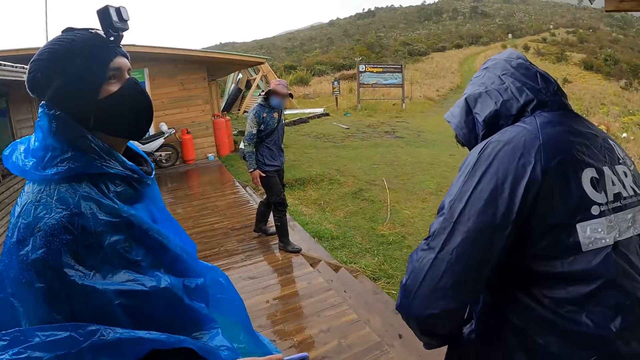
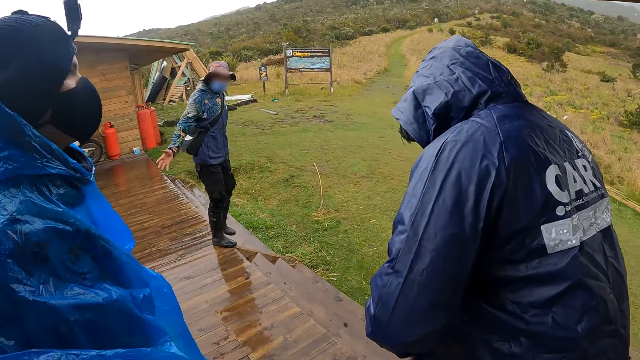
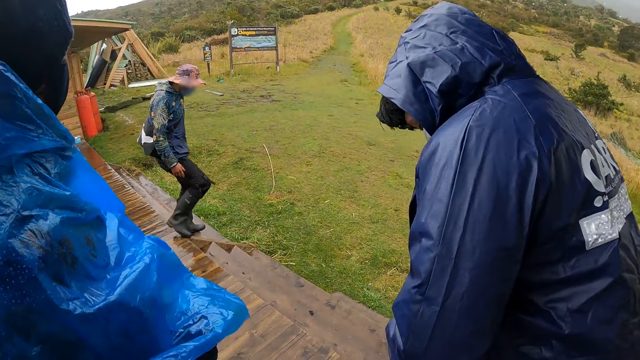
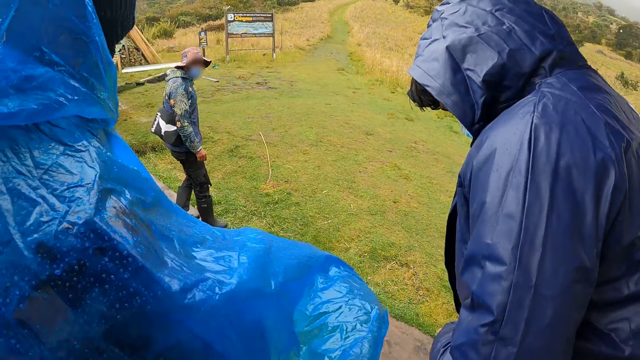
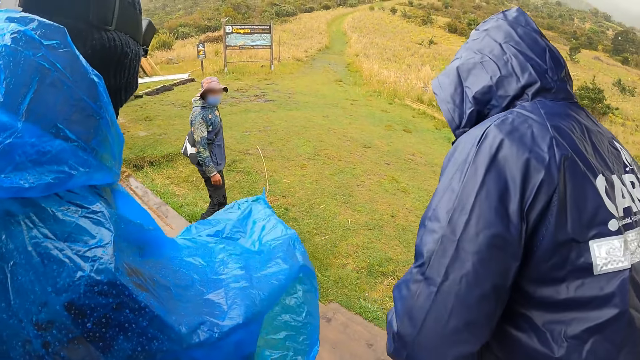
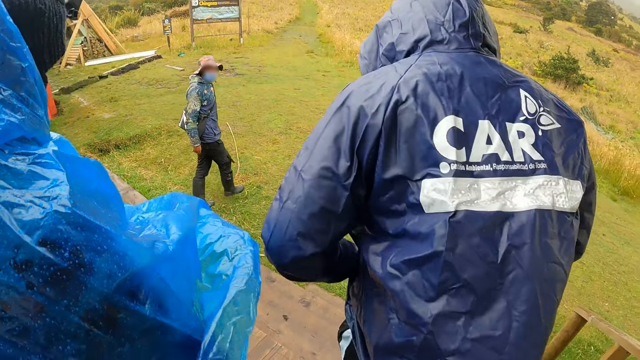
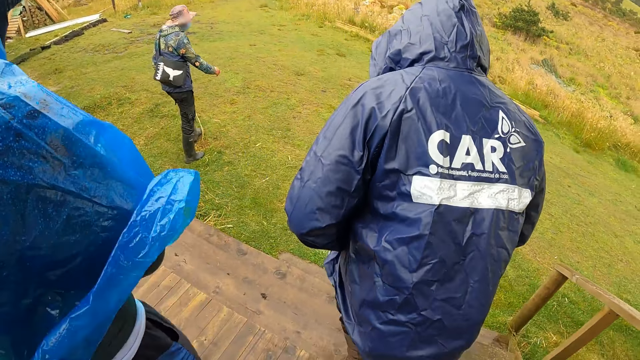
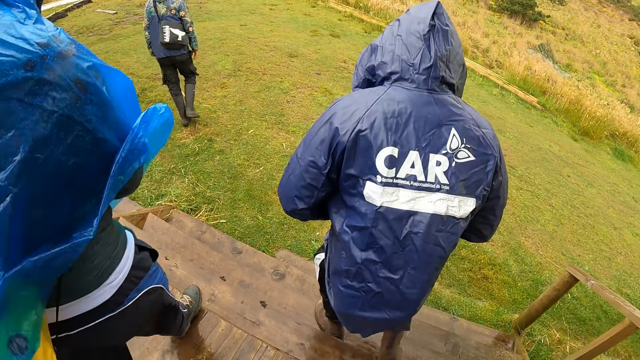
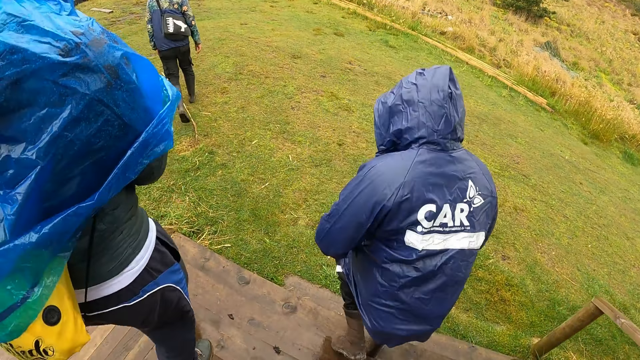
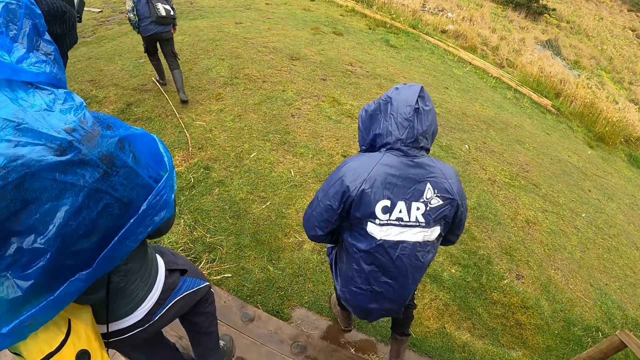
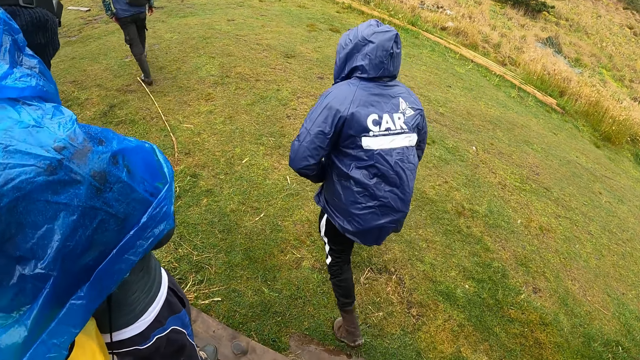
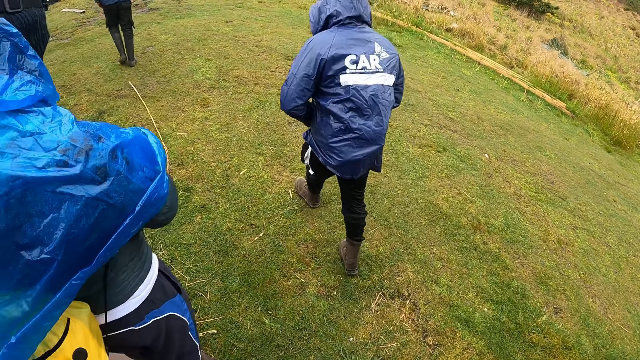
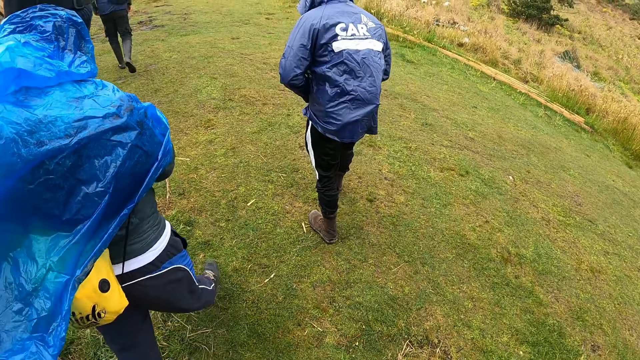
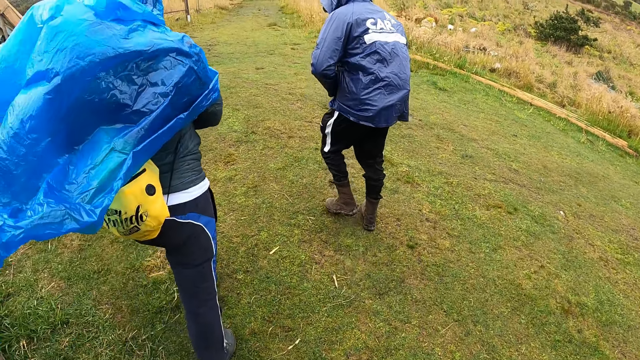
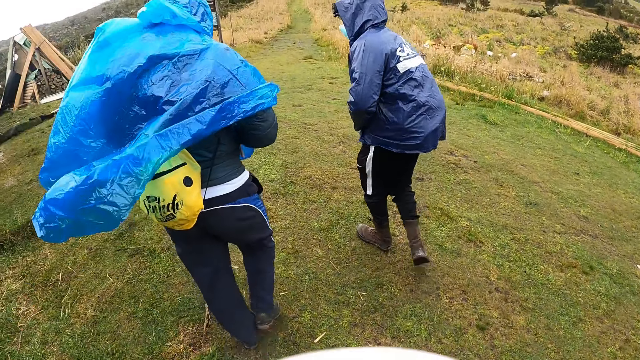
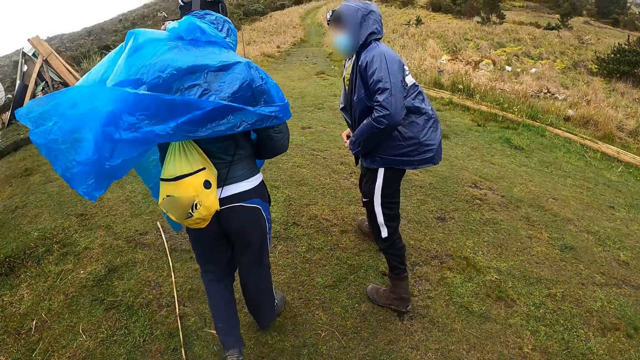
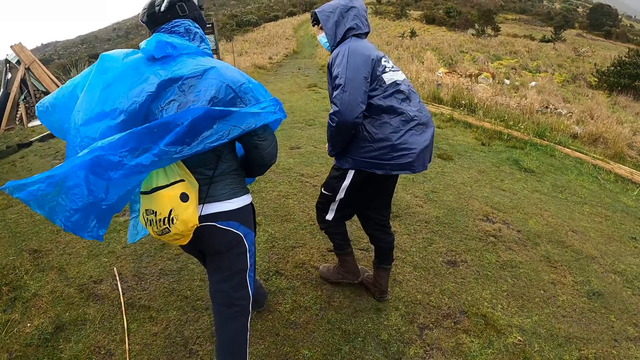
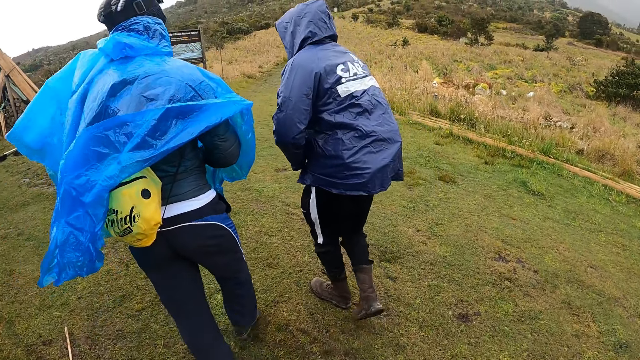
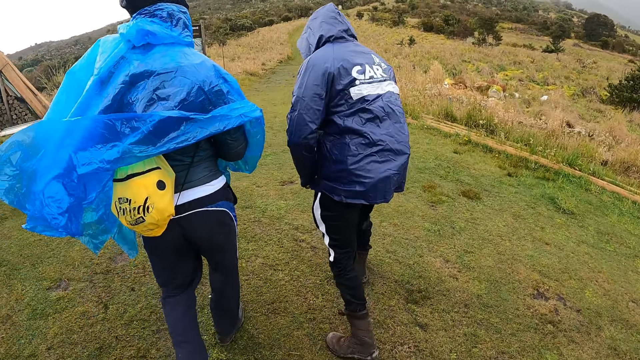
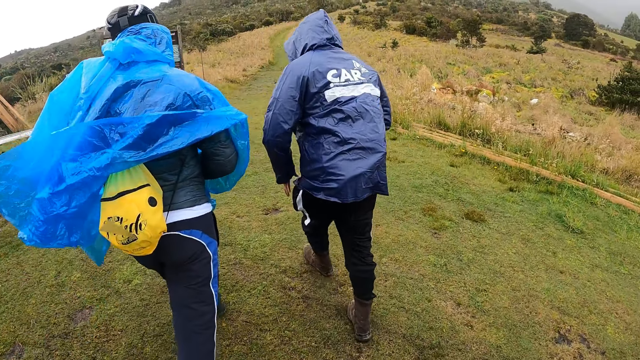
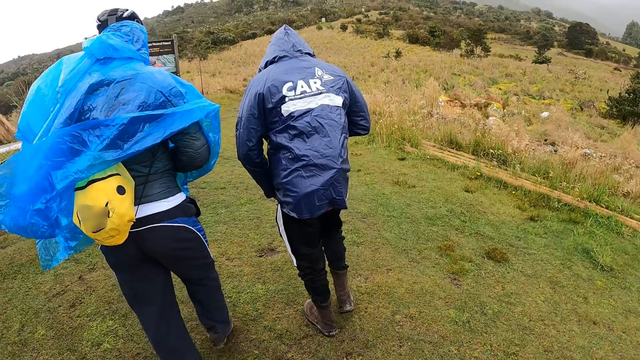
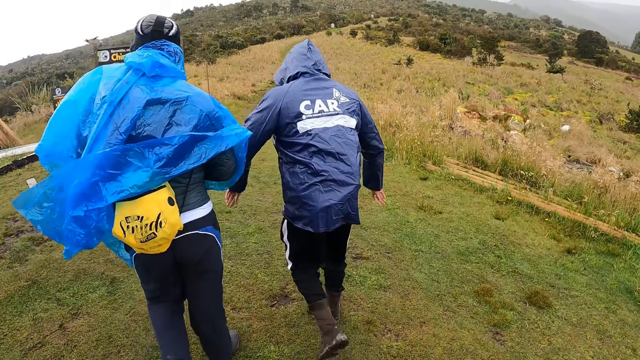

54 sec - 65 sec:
A man lowers the phone in hand. Another man converses with the group of people. A third man makes gestures by hand. The second man walks down the stairs into a field. The third man walks down the steps. The camera wearer walks down the stairs with the group of people into the field, with the first man and the second man. She walks on the deck. She walks on the grass path behind the third man with the group of people. She moves her hand.

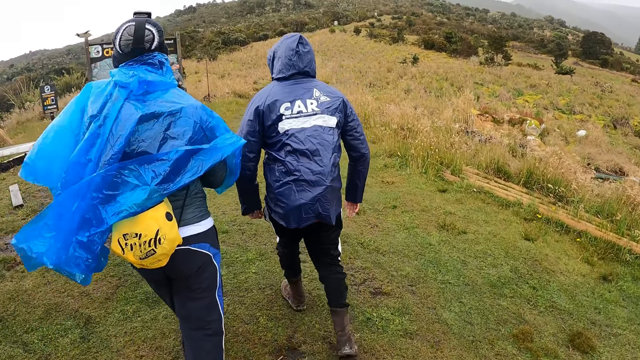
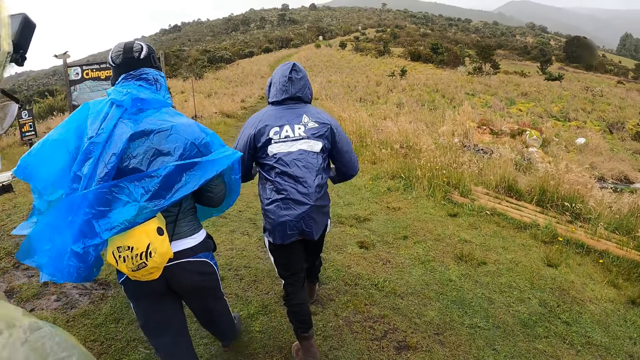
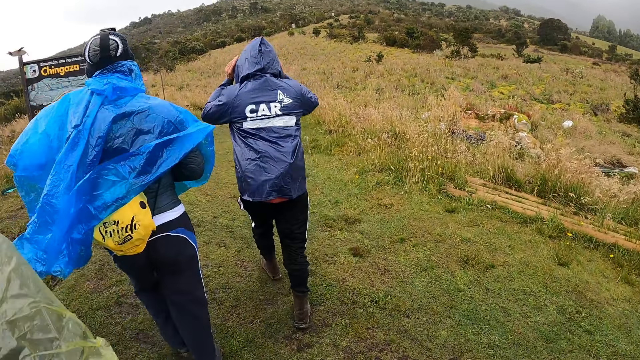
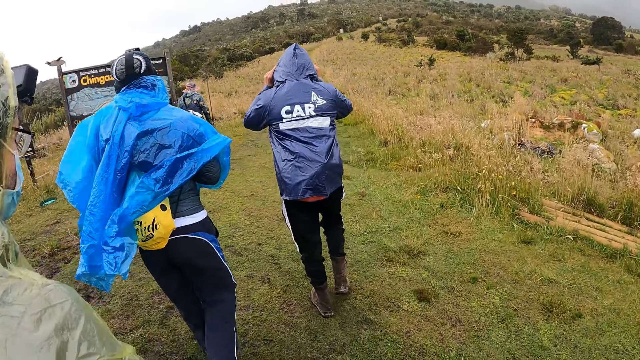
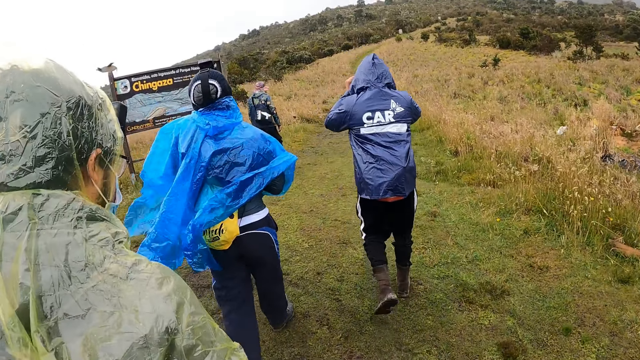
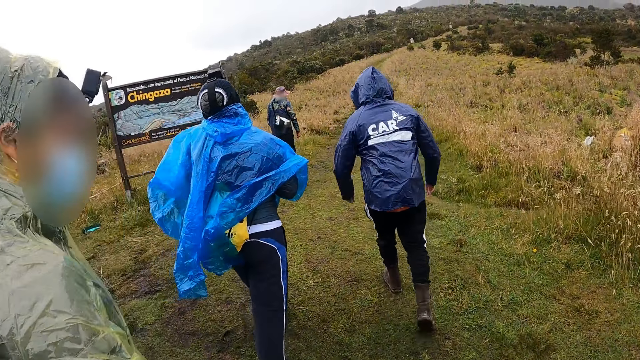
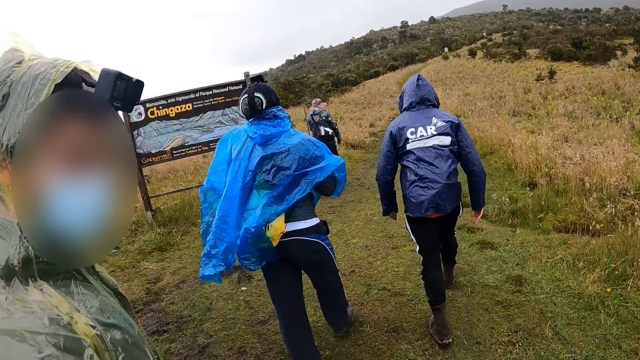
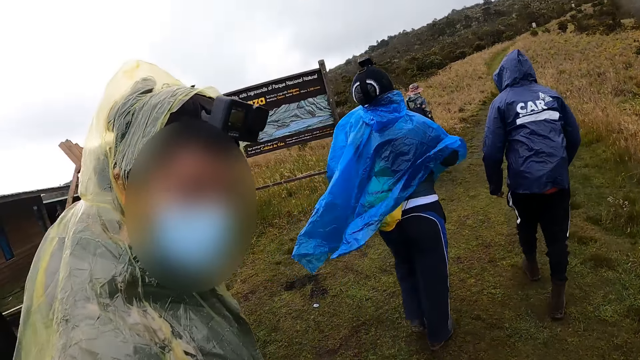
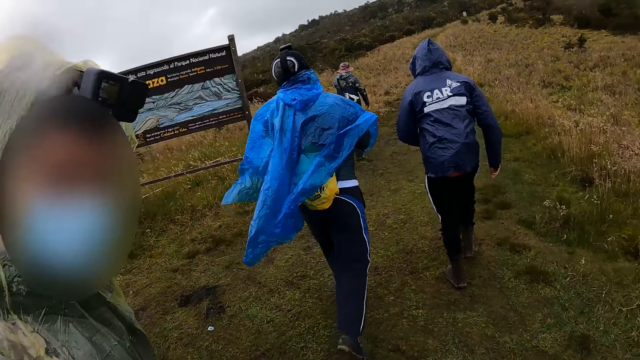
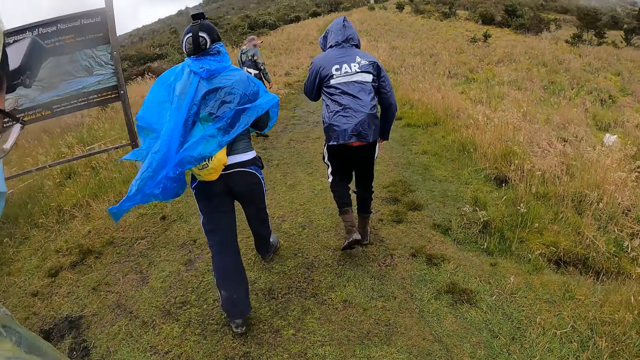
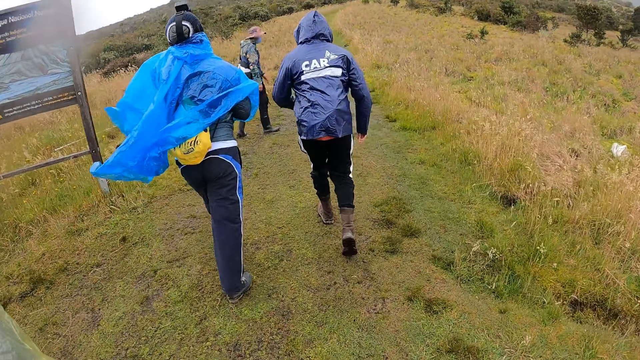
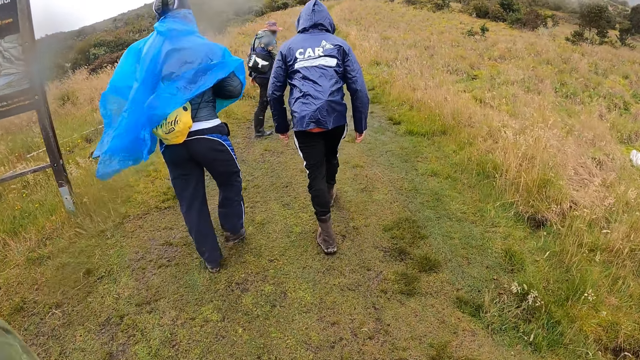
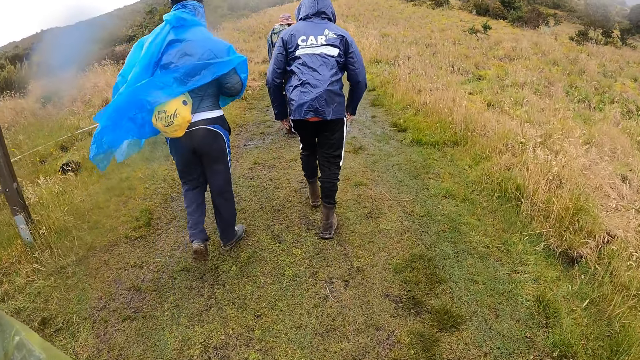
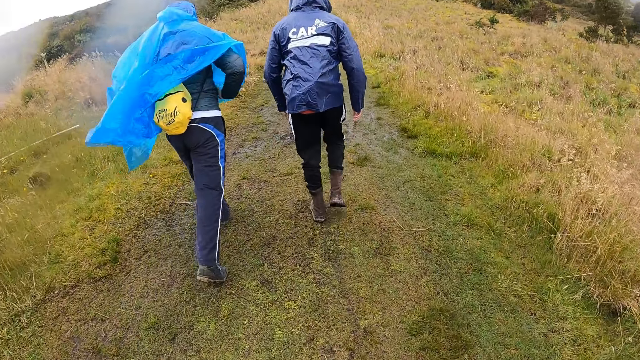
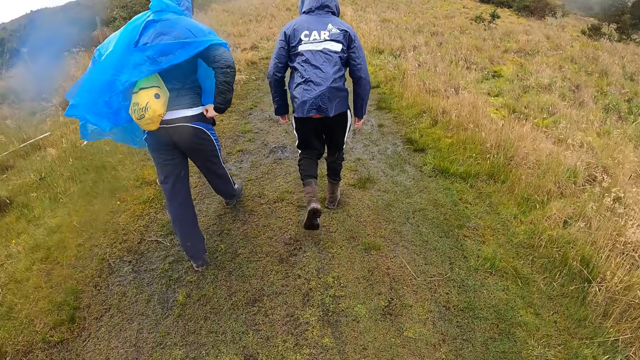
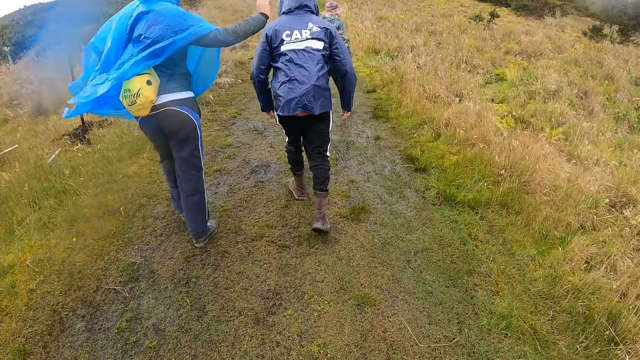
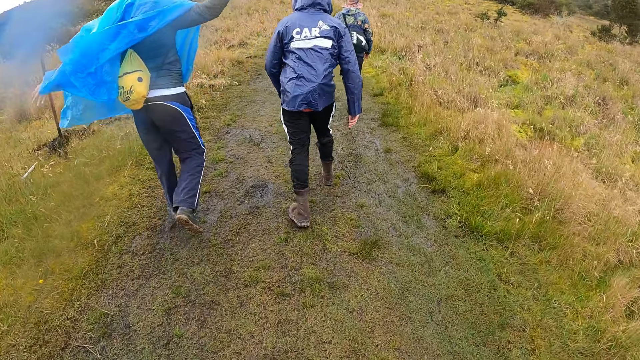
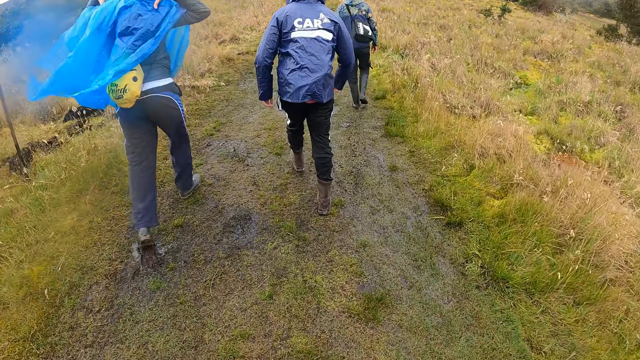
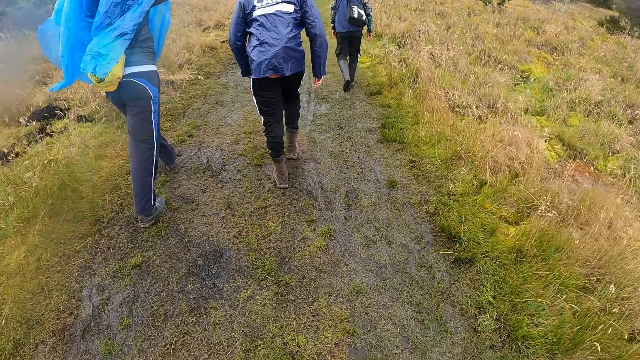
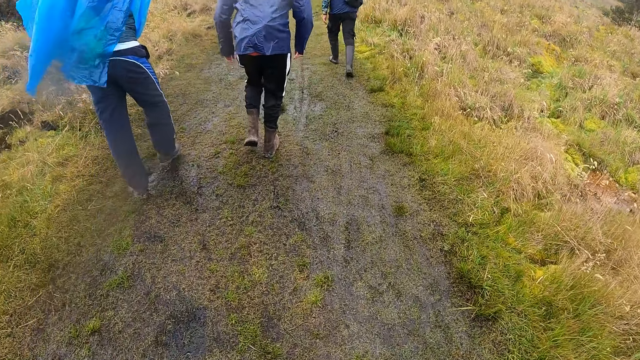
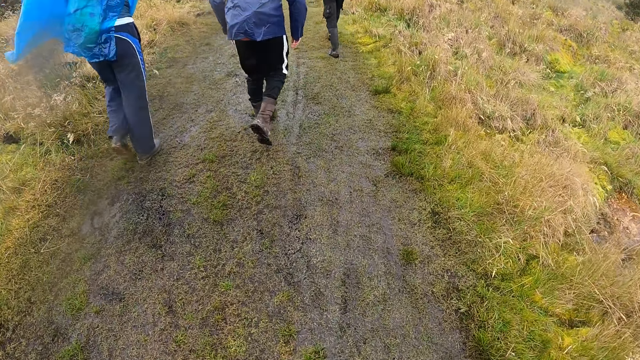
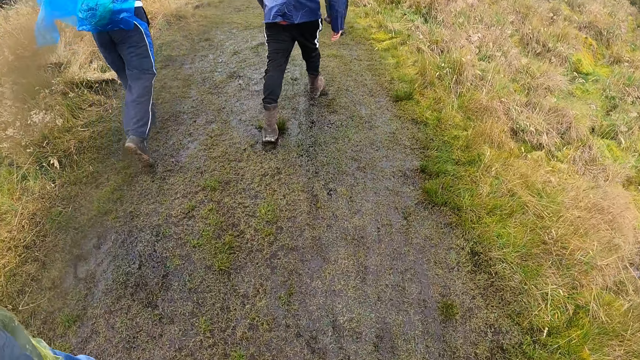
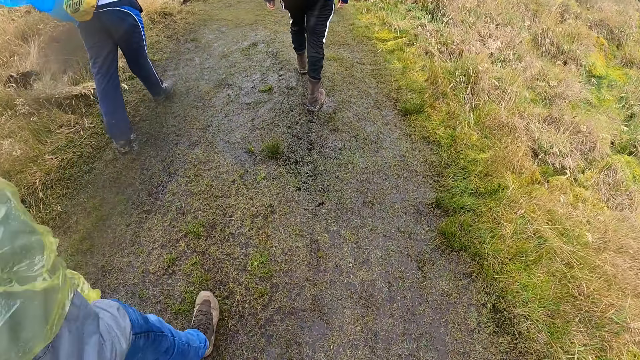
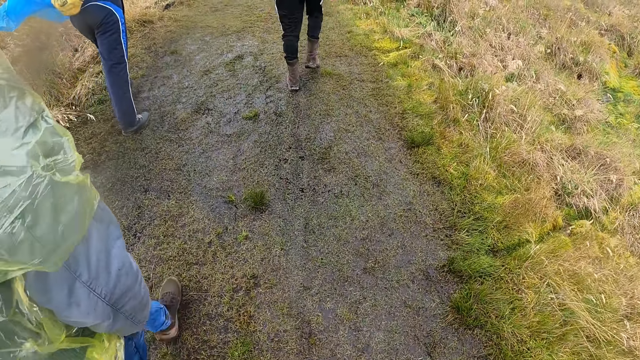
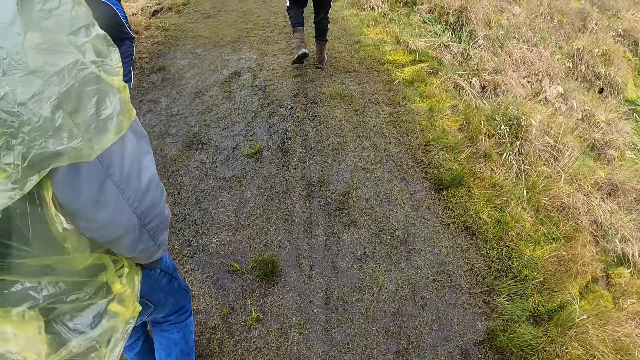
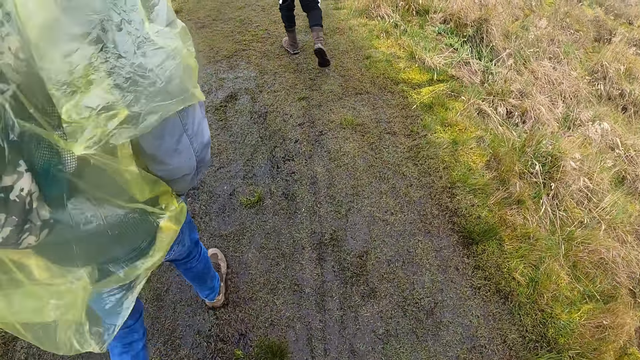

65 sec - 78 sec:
A man adjusts the jacket. A lady walks beside the camera wearer. The lady converses with the camera wearer. The camera wearer walks on a pathway with the group of people. Another man adjusts the rain coat.
